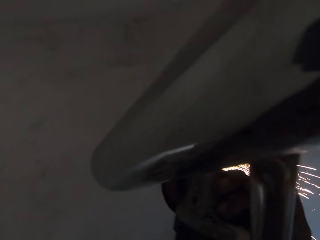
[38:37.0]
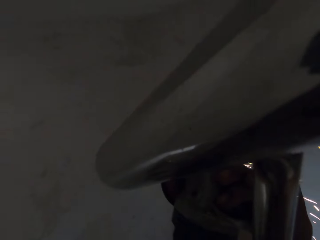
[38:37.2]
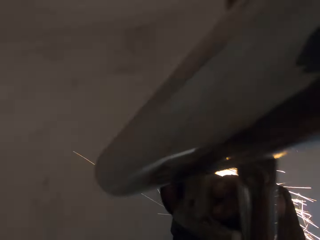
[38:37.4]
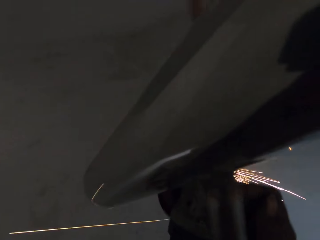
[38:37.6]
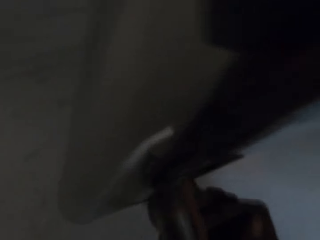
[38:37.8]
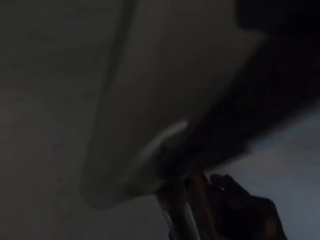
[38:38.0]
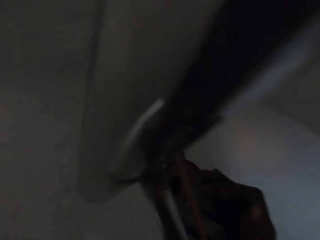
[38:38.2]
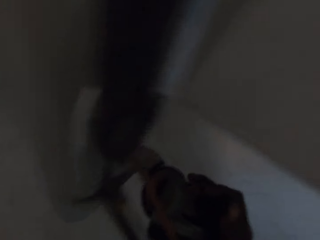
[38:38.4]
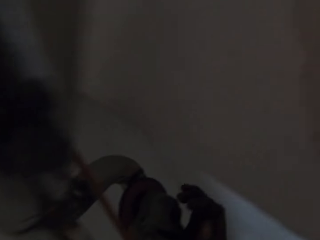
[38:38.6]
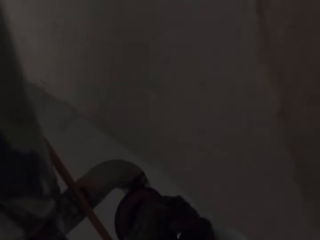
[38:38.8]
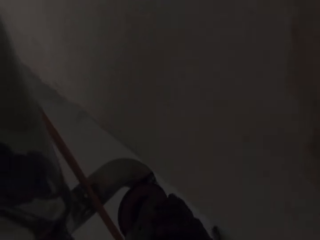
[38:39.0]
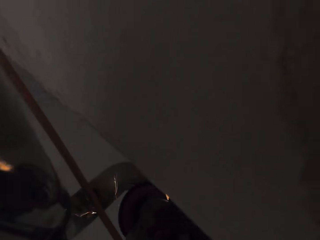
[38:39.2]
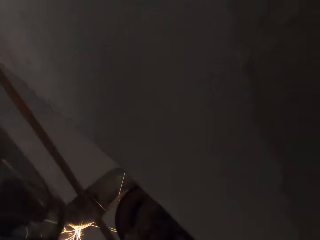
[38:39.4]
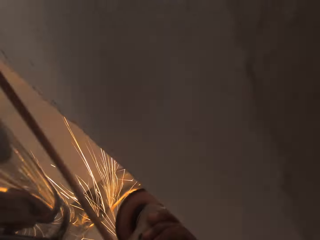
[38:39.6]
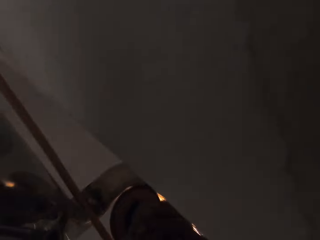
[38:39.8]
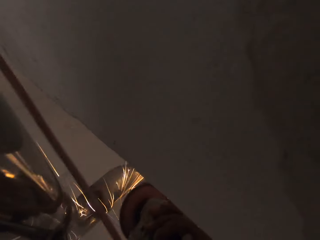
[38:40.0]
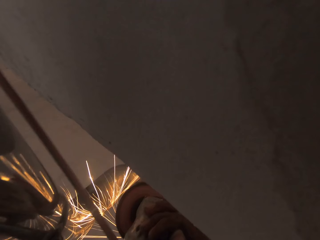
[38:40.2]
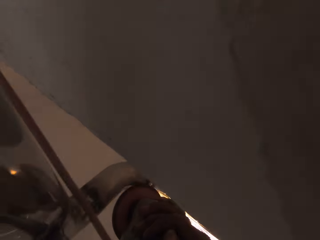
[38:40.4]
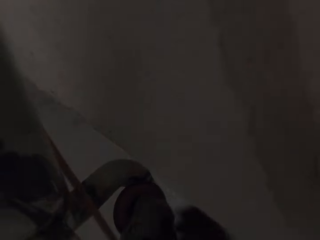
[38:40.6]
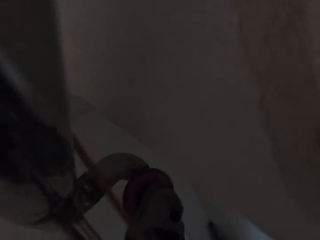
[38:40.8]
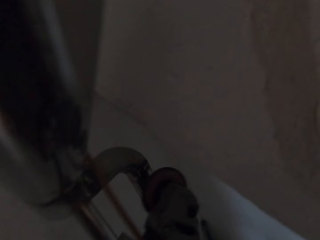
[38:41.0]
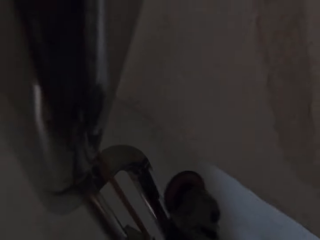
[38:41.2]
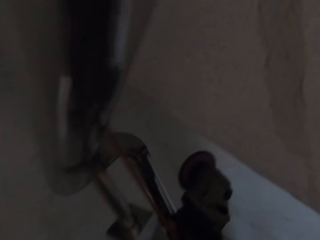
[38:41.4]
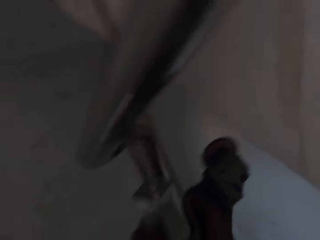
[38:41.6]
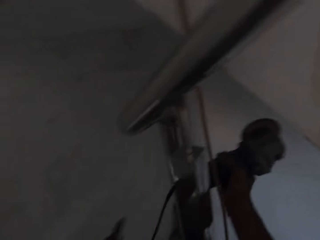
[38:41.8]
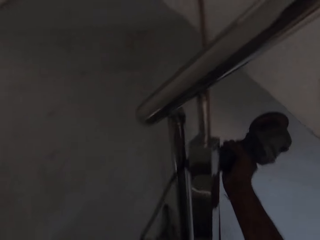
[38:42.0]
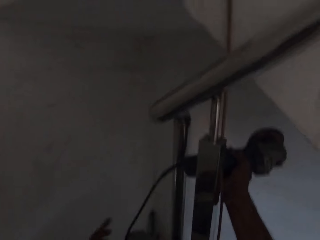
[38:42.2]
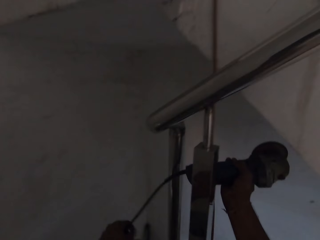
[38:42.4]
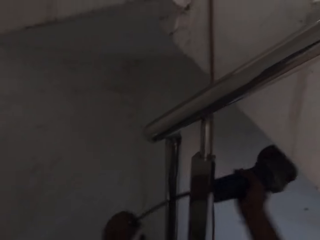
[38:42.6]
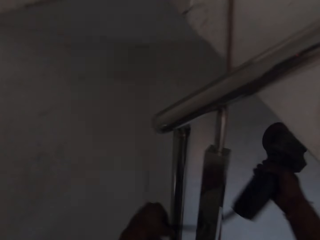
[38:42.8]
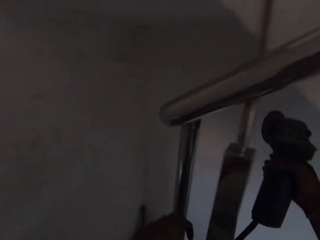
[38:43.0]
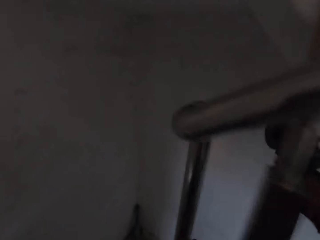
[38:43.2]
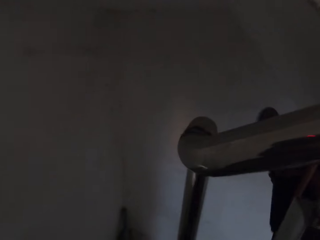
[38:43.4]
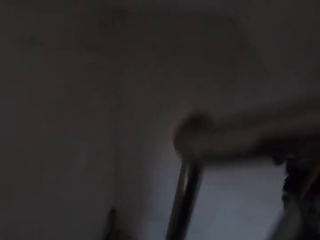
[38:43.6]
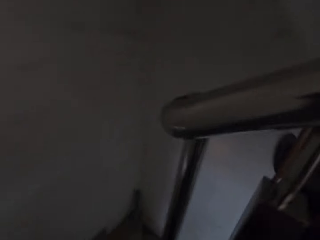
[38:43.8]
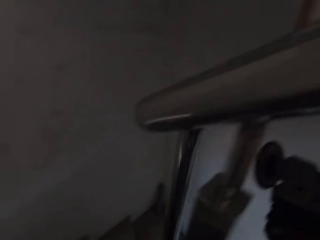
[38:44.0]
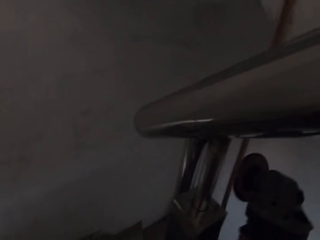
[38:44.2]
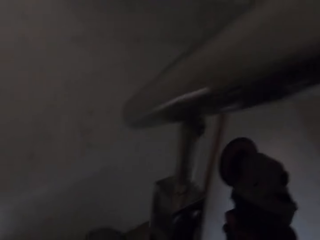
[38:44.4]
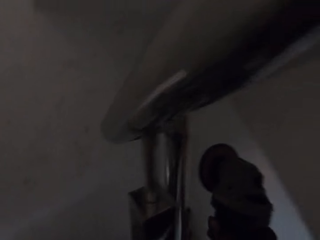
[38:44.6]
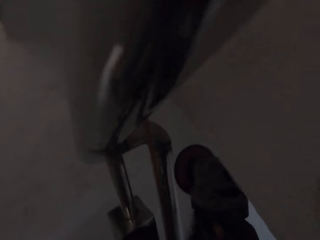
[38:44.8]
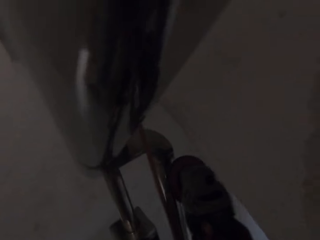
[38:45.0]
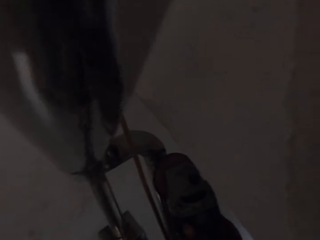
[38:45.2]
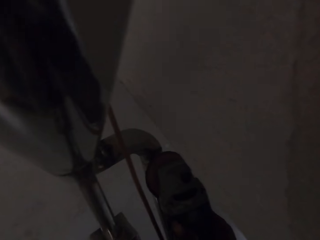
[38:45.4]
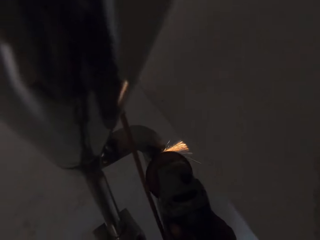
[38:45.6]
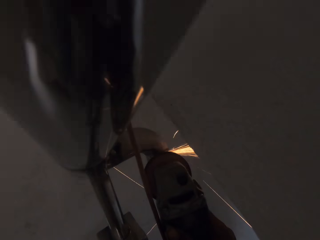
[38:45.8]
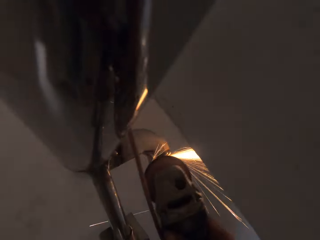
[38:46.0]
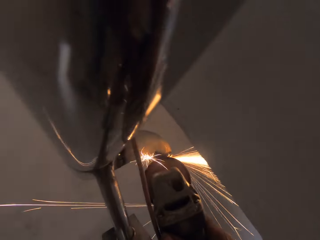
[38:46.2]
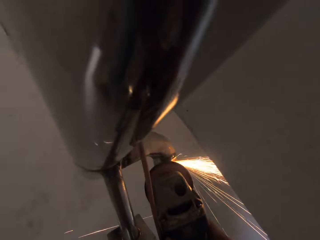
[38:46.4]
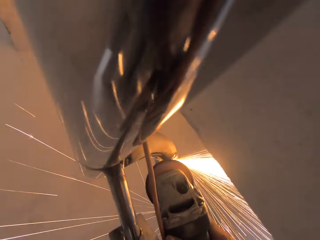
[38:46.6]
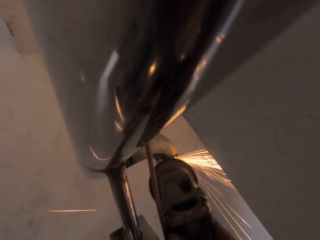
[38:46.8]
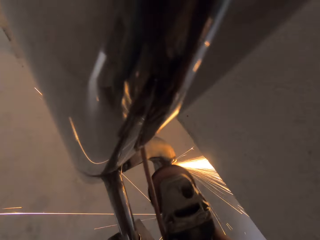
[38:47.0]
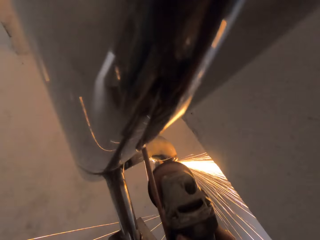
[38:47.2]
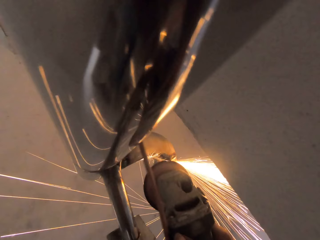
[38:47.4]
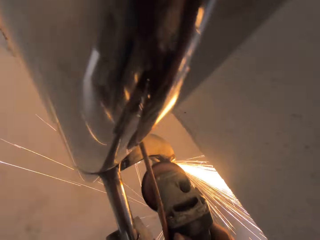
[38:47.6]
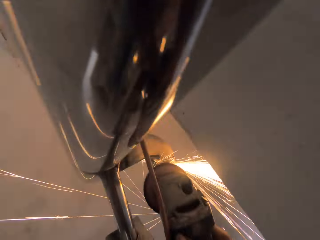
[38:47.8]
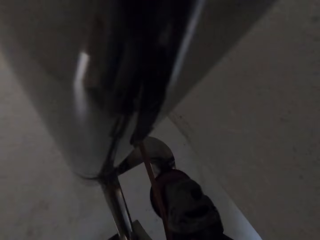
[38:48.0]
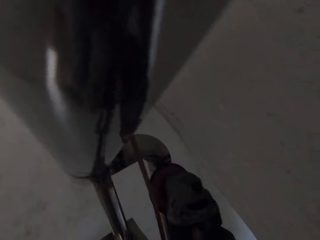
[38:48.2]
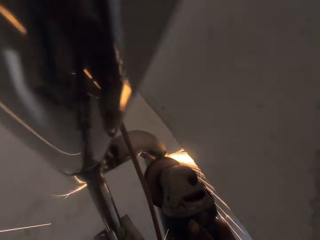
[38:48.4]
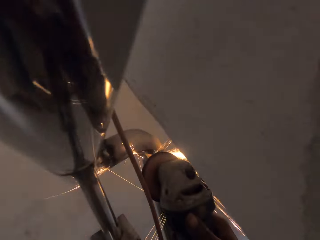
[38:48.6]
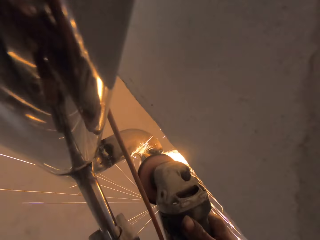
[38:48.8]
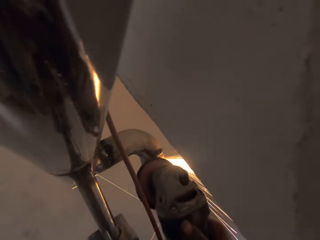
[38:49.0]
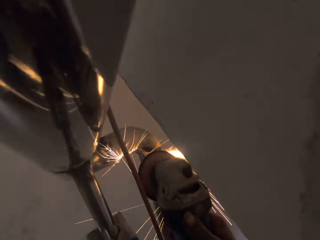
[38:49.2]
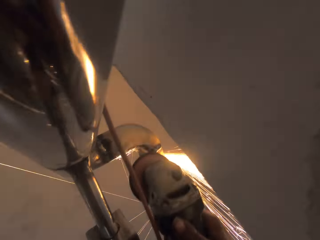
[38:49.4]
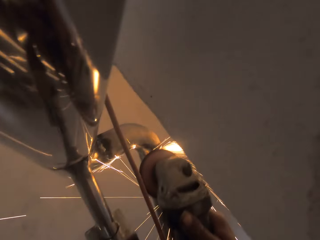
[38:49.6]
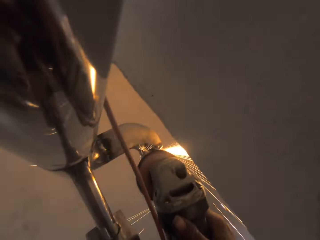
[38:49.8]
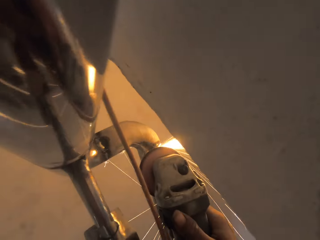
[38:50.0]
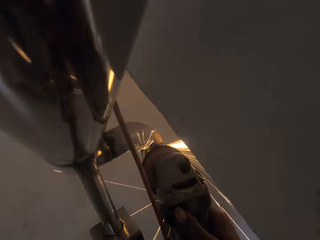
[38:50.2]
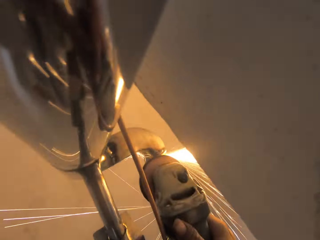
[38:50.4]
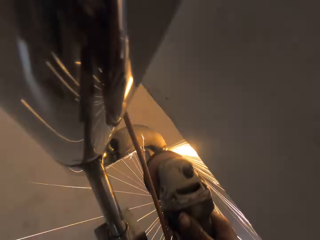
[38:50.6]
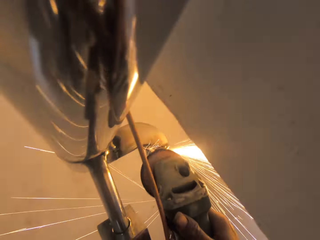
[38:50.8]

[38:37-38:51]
The camera wearer pulls the grinder off the metal rail. He pulls his hand off the grinder. He holds the electrical cord with his hand. He adjusts the cable of the angle grinder with his left hand. He grinds the metal rail with the grinder. He pulls the grinder off the metal rail. He smoothens the stair railing with the angle grinder in his hand.

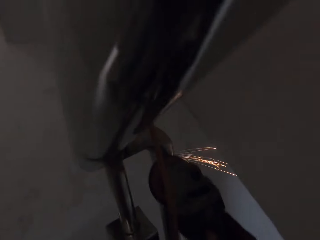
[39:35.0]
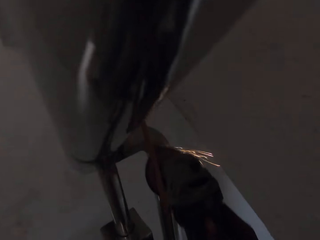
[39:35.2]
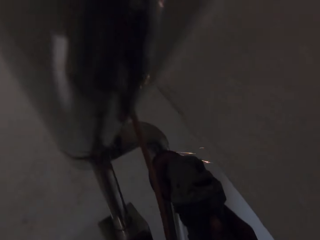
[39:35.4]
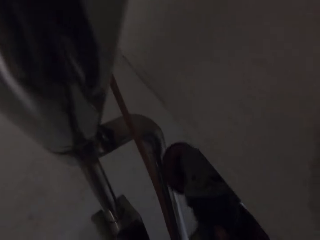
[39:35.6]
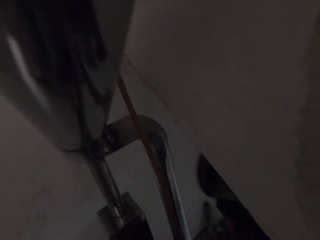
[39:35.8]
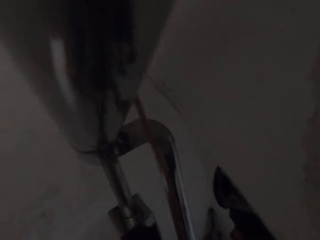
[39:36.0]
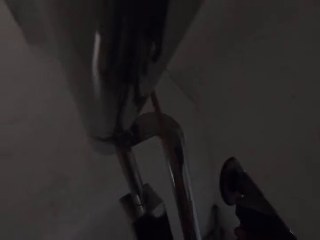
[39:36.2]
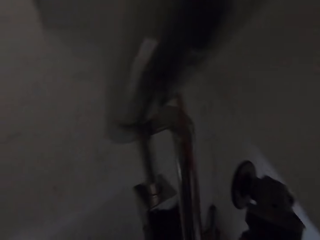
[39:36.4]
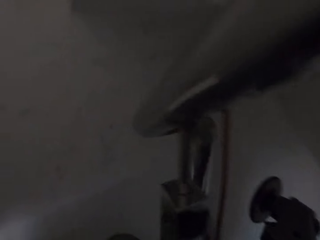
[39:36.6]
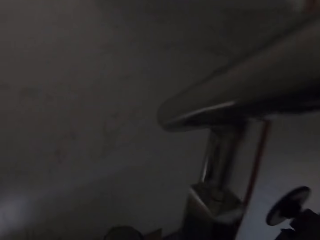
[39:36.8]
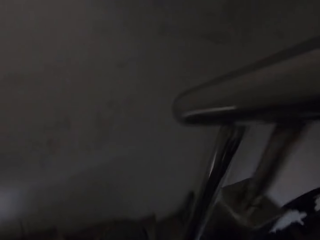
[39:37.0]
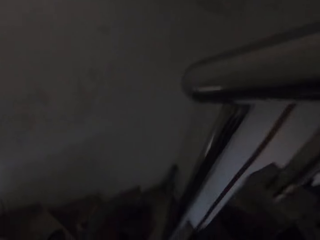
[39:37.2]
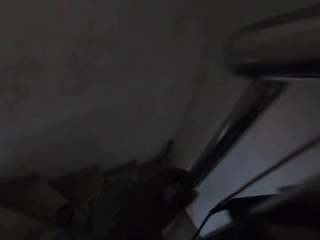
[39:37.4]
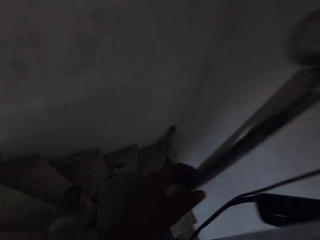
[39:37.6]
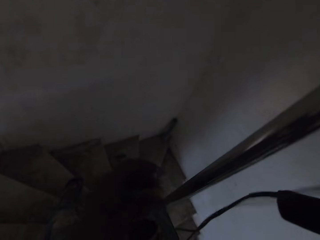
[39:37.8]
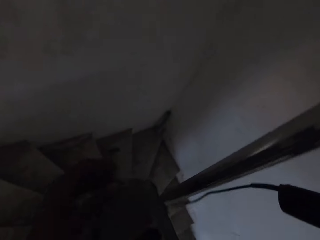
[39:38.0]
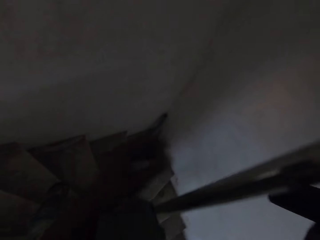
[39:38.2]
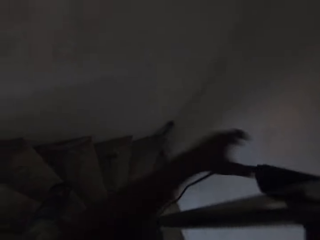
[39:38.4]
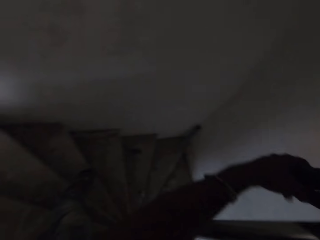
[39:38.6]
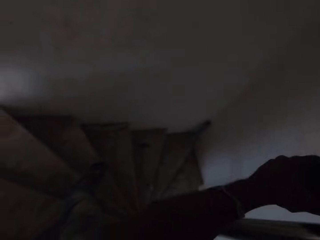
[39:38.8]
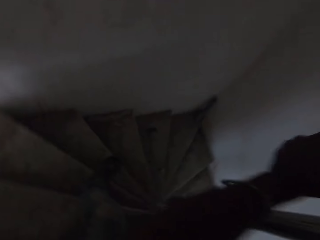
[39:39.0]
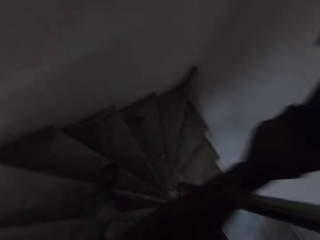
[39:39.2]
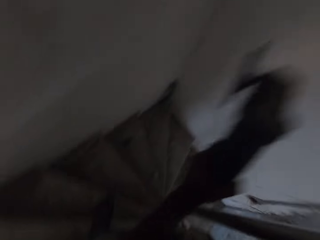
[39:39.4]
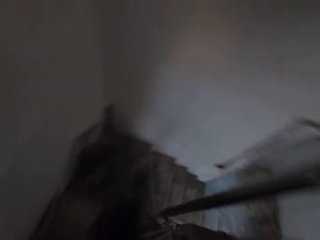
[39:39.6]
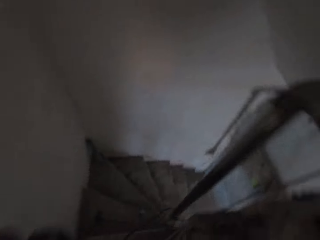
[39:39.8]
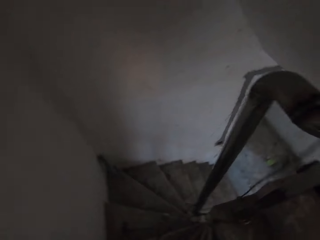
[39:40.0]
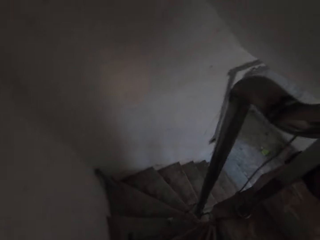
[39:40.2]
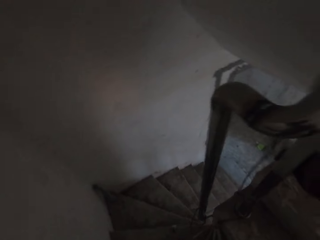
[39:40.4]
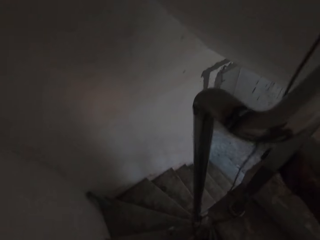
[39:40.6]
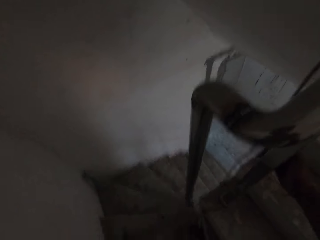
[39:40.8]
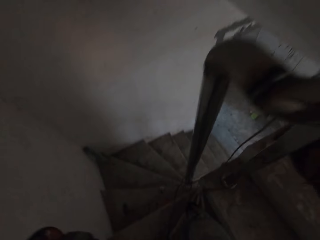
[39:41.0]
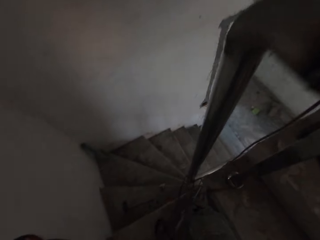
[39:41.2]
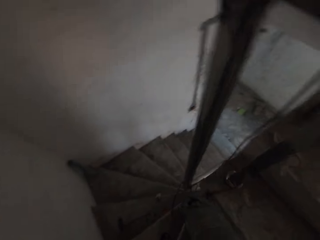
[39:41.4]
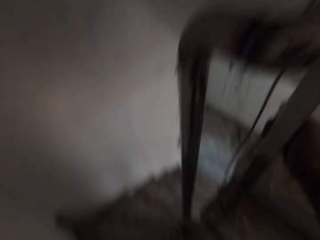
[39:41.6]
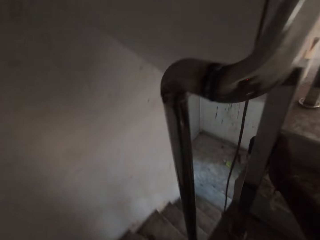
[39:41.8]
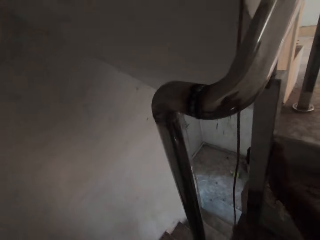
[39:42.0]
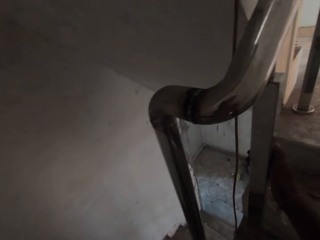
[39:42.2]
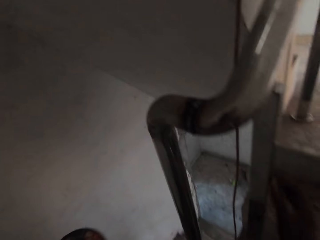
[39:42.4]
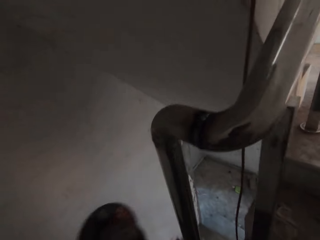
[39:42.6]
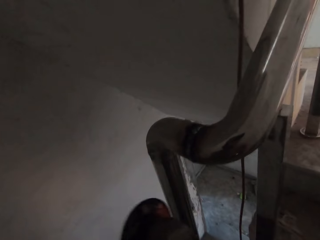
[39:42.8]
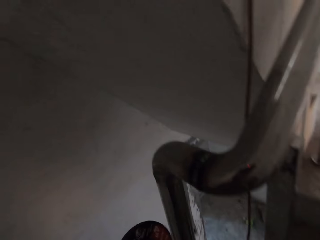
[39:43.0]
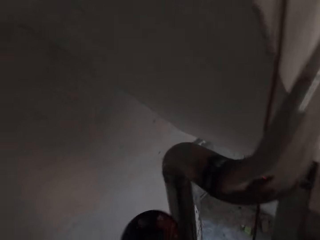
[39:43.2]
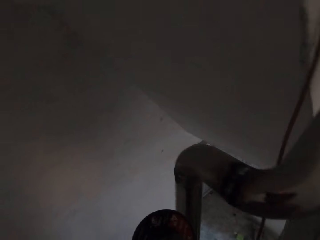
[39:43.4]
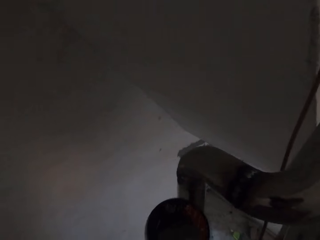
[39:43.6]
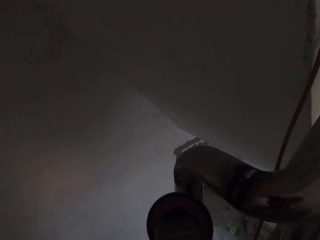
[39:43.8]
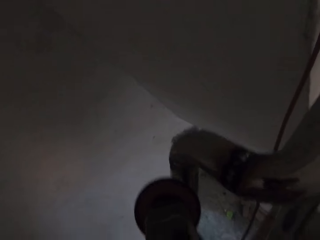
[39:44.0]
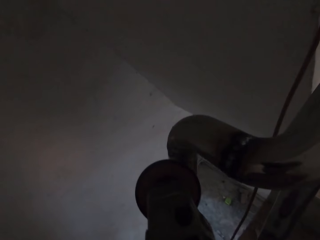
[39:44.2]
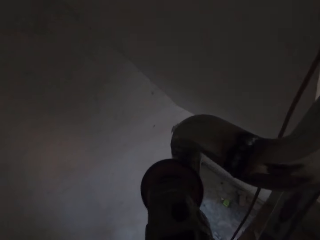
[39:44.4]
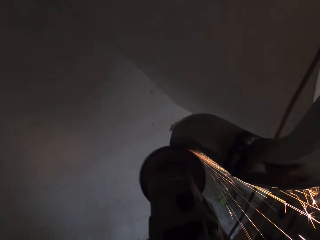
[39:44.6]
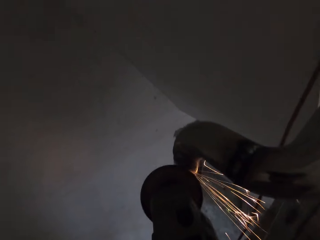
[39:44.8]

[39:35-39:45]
The camera wearer pulls the grinder off the metal rail. He holds the metal rail with his hand. He passes the angle grinder with his hands through the stair railing to the other hand. He holds the metal rail with his hand. He pulls his hand off the metal rail. He grinds the metal rail with the grinder.
